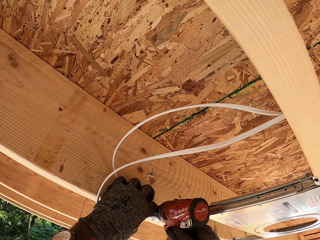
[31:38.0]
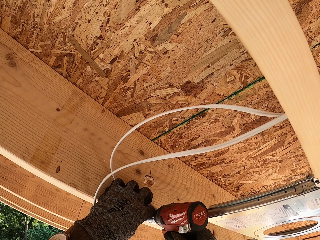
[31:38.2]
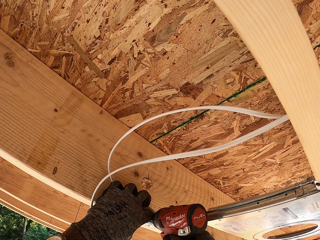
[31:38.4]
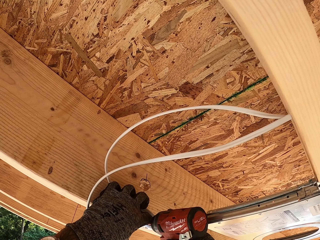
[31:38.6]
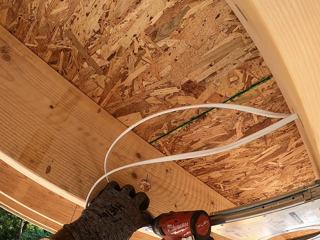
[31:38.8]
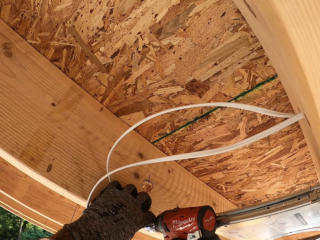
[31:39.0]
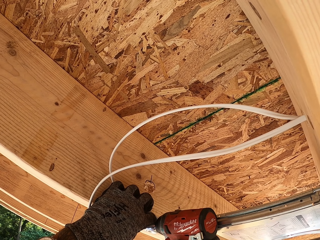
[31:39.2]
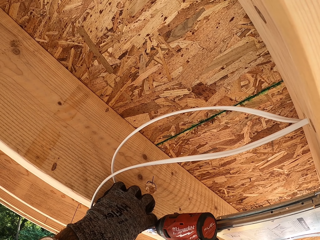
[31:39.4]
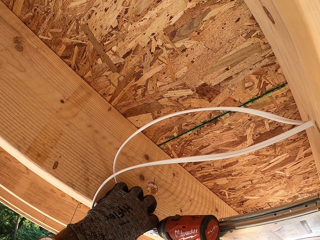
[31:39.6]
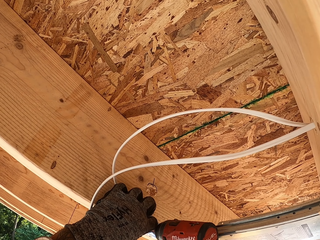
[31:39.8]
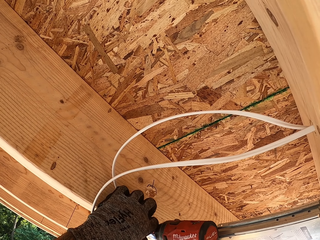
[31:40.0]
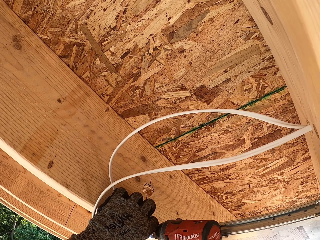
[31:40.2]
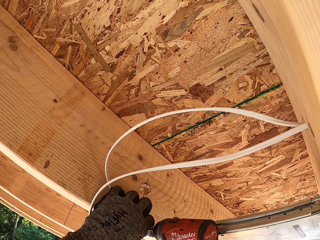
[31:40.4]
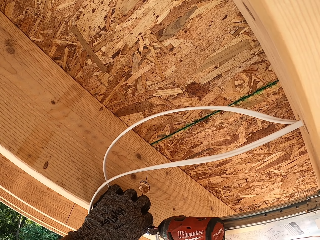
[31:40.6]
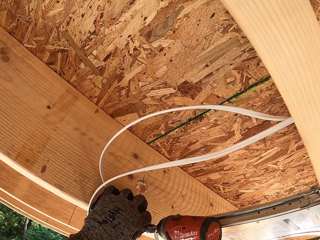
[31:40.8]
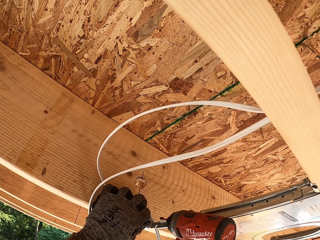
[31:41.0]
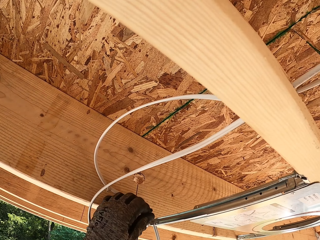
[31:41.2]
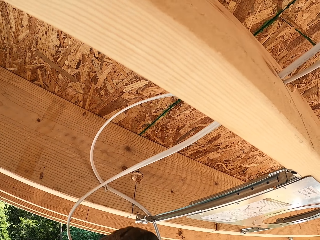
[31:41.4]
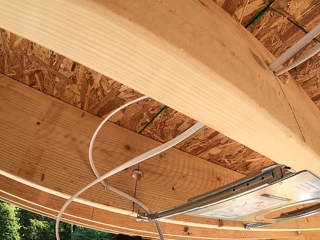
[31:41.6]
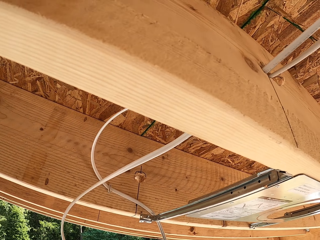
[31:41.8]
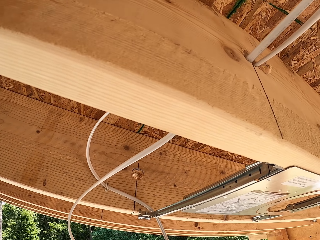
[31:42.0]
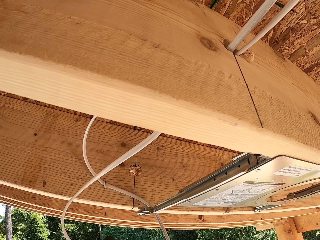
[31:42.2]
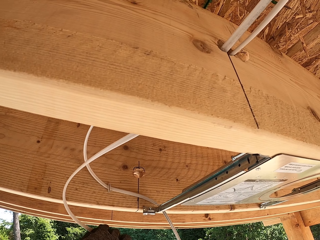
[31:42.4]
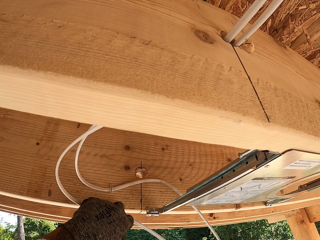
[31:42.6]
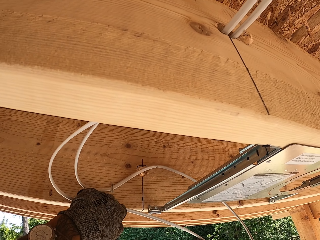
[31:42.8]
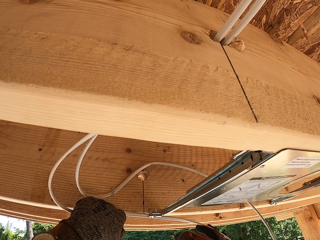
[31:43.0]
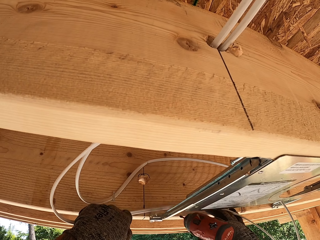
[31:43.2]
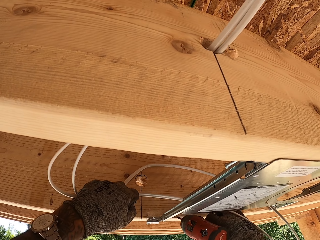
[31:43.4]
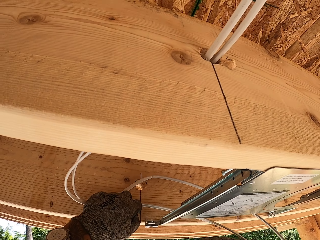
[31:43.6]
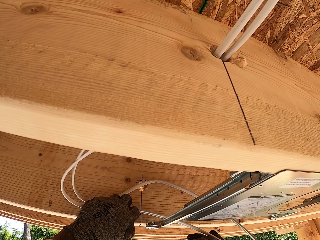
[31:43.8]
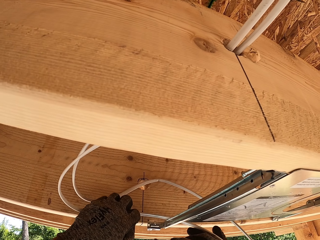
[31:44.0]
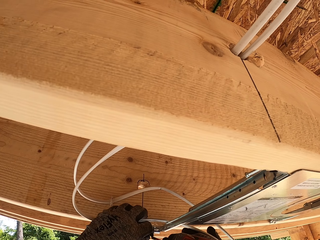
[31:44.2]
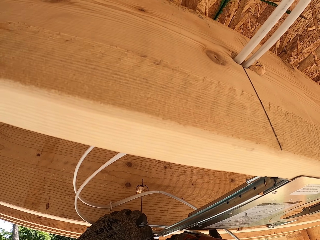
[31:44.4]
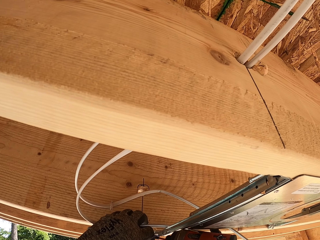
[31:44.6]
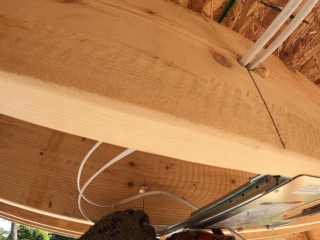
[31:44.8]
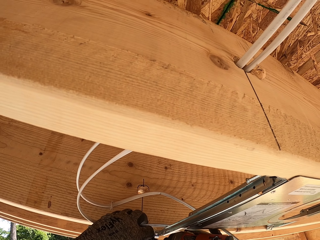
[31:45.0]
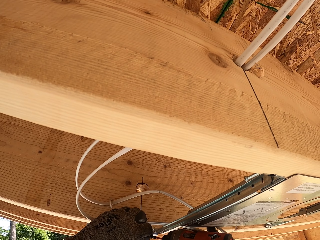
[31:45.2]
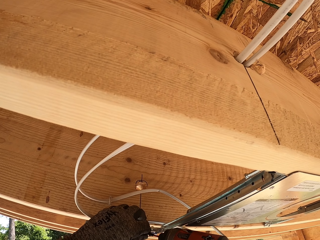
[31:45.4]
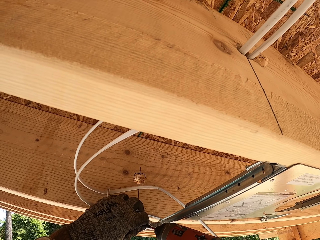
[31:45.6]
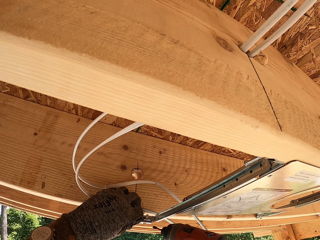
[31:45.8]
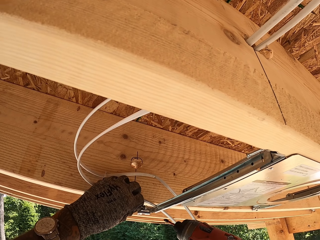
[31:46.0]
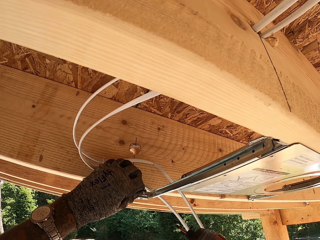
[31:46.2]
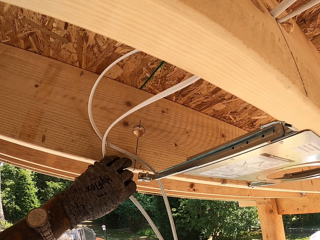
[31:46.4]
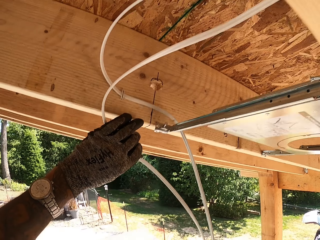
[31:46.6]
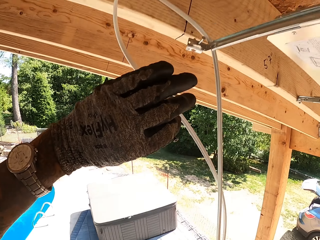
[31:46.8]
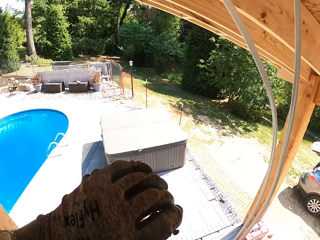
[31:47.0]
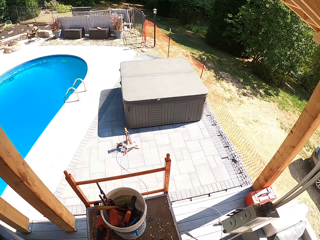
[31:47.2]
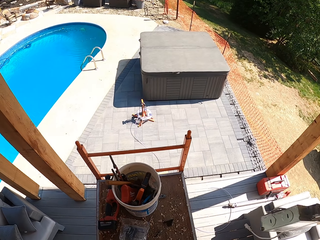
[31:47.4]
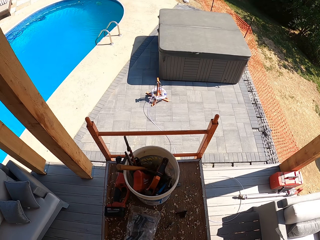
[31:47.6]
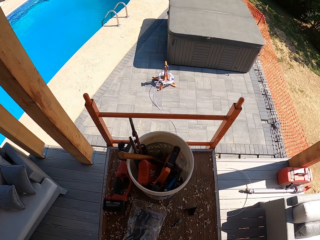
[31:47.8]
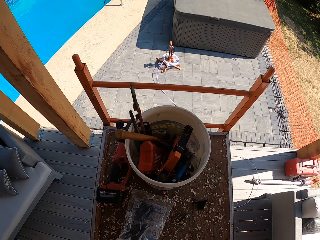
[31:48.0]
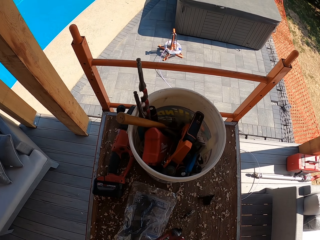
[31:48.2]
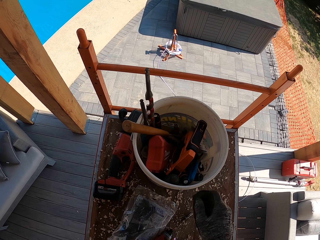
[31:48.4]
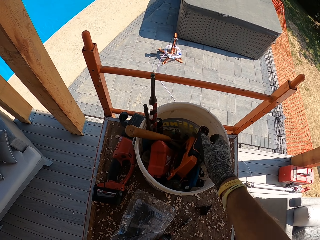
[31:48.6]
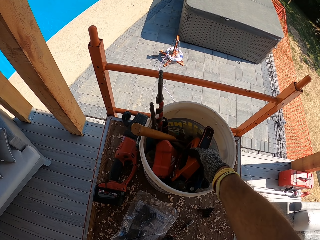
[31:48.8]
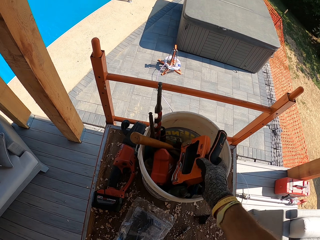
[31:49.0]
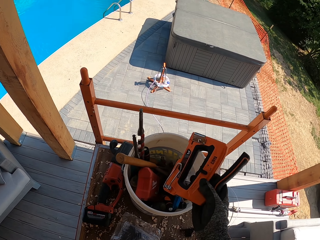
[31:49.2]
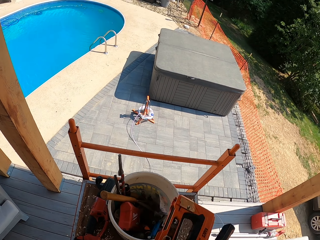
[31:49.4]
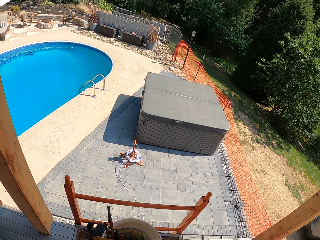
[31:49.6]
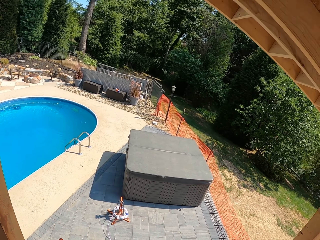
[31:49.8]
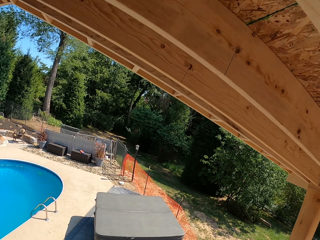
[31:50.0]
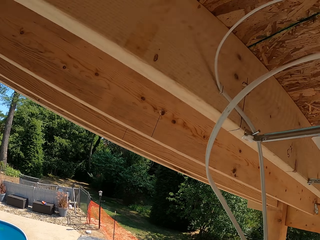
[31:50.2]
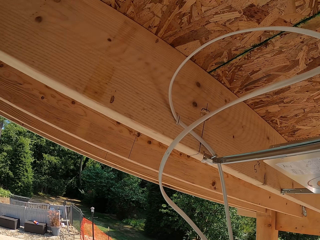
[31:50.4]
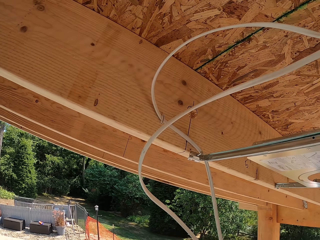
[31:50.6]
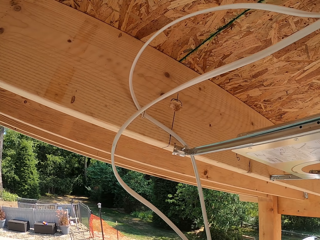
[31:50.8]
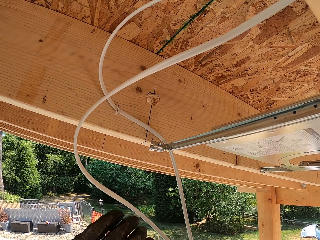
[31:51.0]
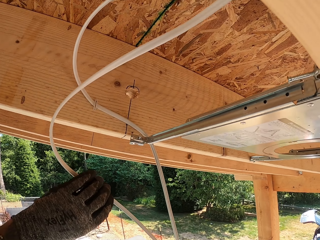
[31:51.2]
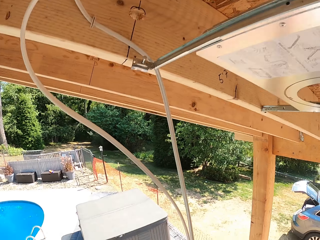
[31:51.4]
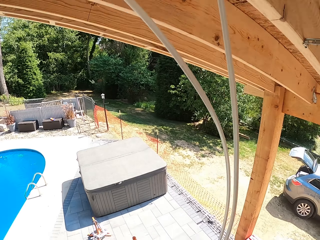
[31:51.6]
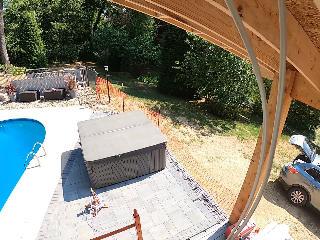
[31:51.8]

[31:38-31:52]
The camera wearer picks up the cable staple gun.

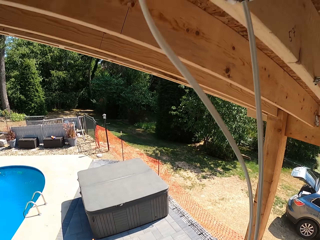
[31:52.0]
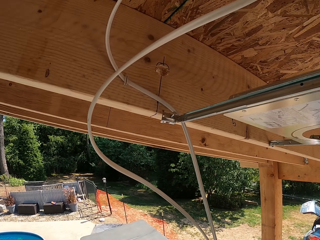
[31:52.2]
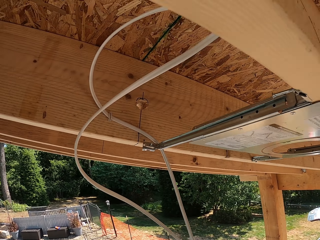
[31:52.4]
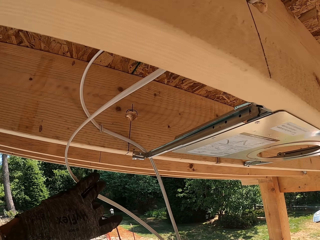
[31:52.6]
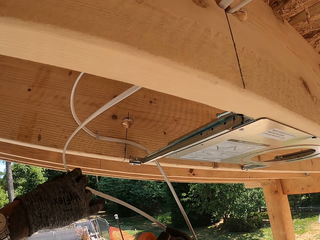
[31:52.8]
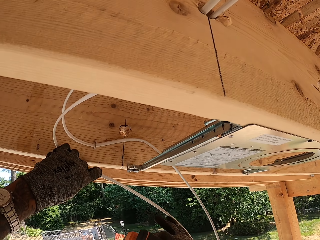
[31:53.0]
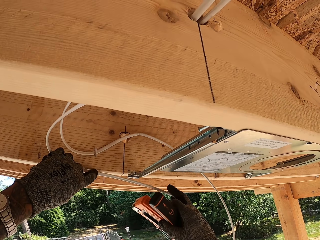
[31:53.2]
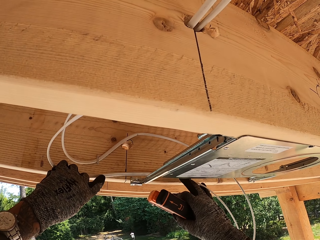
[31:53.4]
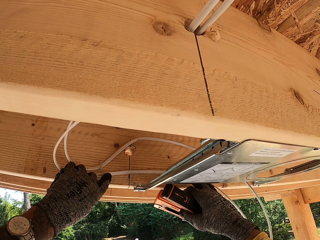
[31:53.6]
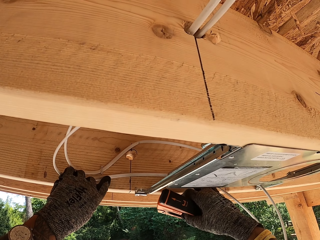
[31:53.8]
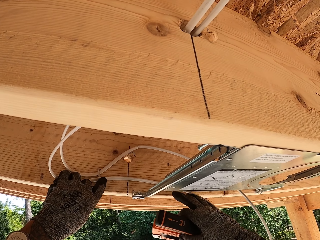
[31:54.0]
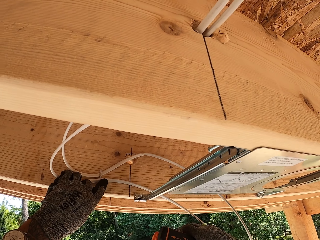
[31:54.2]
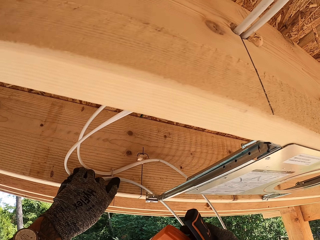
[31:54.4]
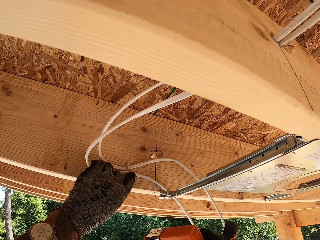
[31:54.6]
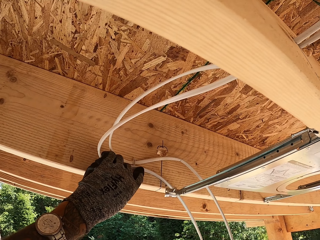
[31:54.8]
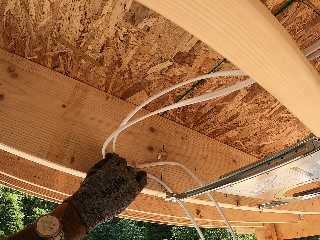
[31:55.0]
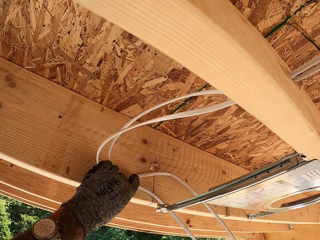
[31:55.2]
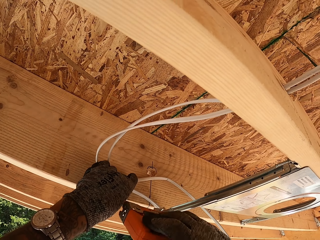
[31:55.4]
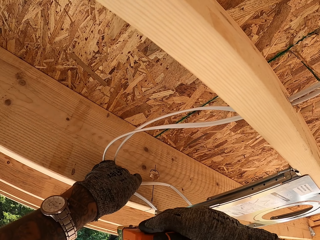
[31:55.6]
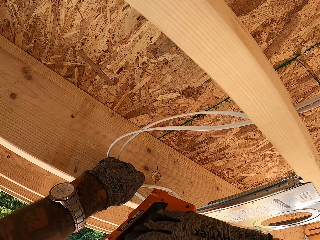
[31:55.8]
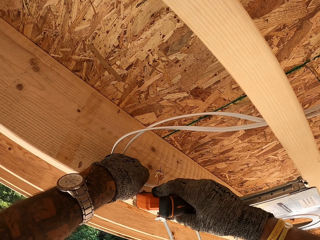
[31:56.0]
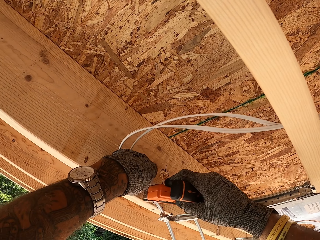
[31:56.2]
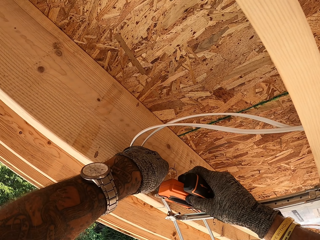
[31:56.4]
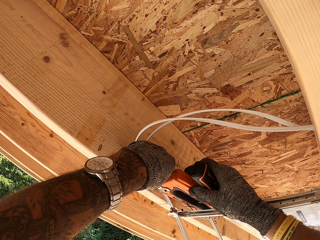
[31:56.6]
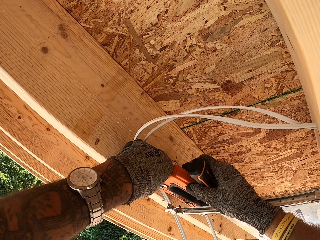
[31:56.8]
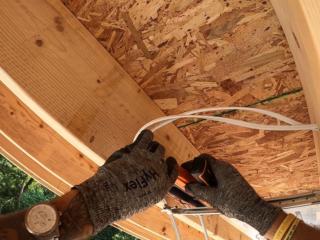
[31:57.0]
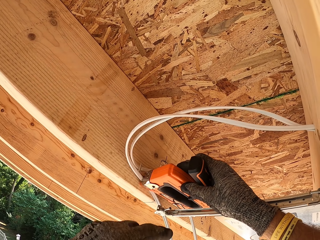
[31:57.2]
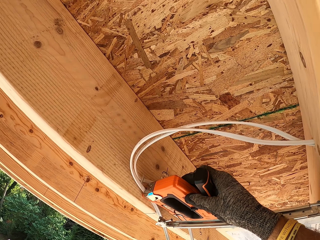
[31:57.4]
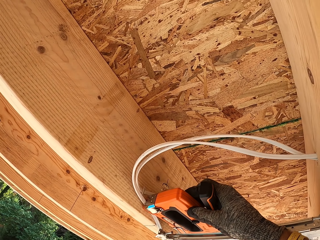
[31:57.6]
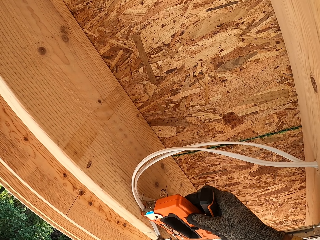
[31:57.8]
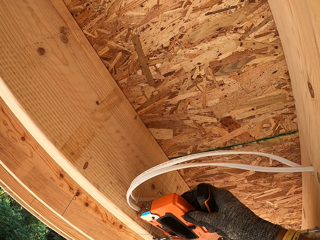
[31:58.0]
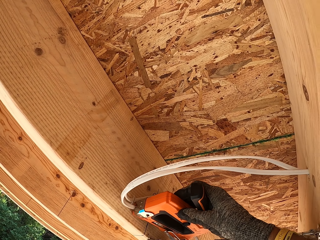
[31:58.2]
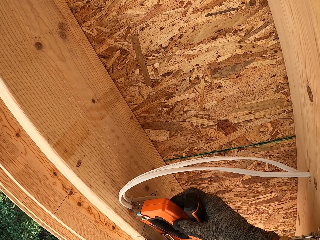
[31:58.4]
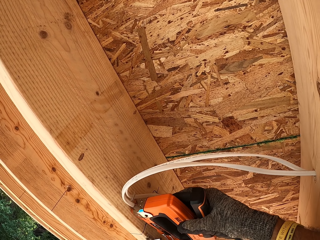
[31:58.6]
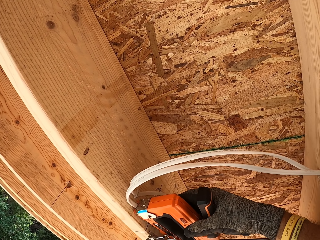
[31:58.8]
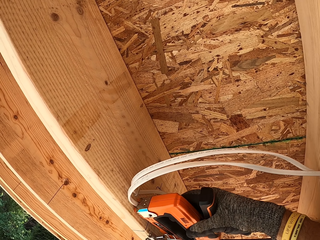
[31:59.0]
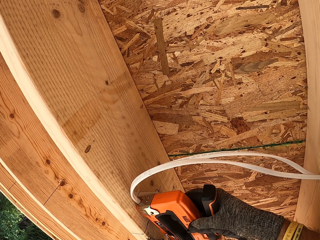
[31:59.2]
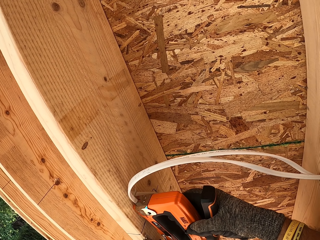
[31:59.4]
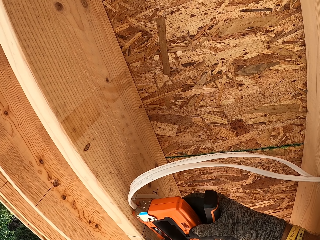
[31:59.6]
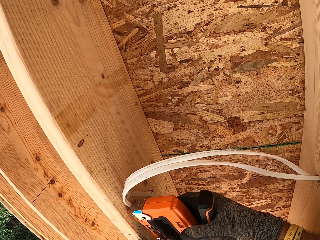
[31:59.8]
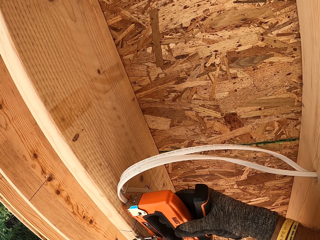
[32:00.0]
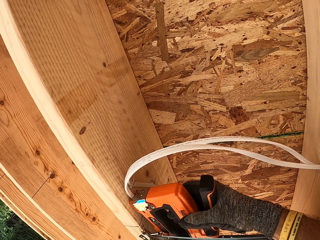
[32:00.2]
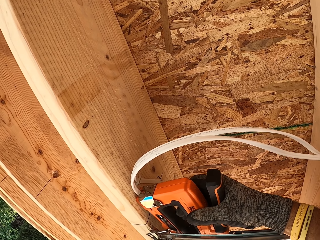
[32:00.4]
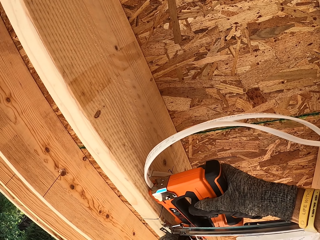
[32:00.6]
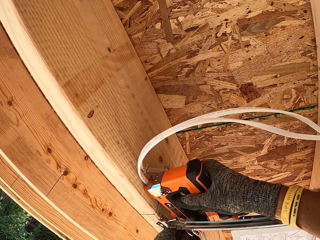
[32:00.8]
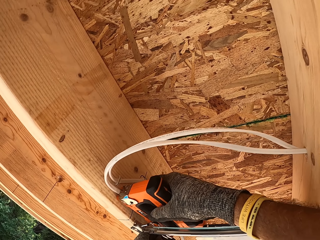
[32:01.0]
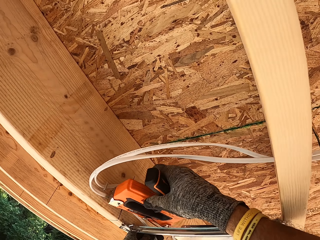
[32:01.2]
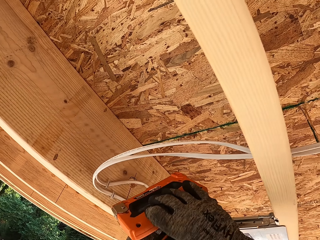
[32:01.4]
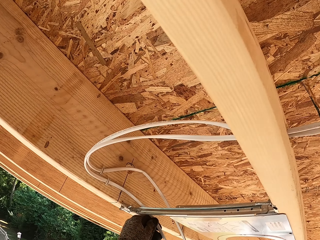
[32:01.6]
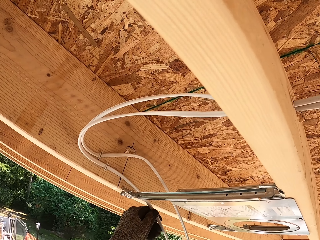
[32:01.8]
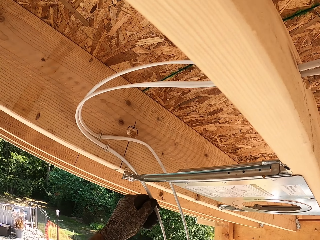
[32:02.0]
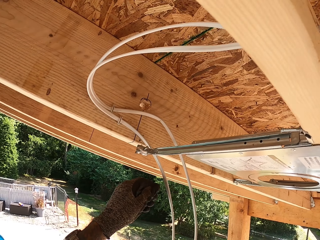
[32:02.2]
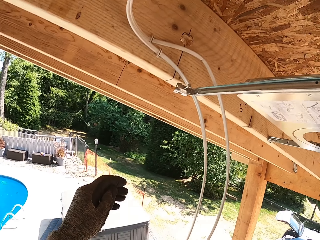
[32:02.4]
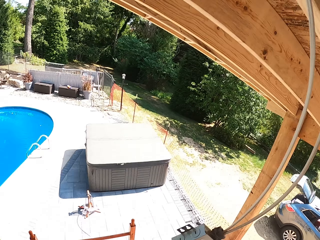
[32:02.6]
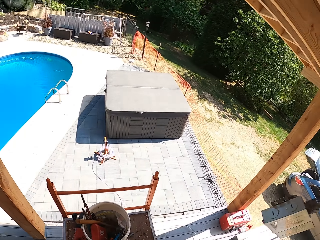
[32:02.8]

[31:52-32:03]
The camera wearer holds the wires into place. They clip the wires with the cable staple gun. They staple. They withdraw the cable staple gun.
